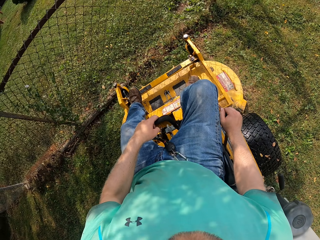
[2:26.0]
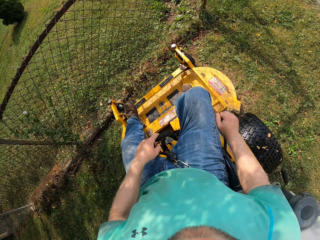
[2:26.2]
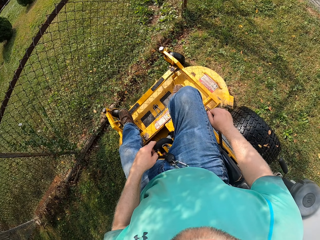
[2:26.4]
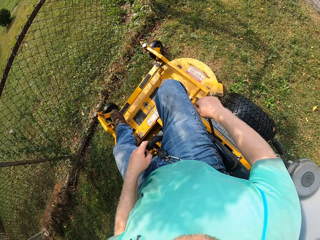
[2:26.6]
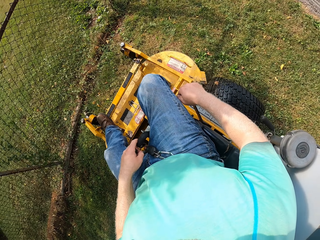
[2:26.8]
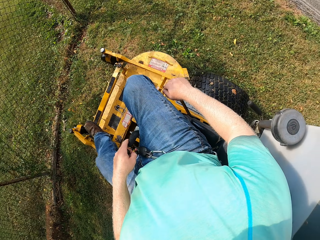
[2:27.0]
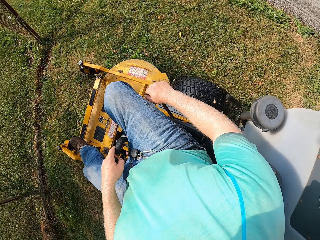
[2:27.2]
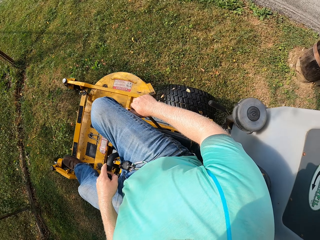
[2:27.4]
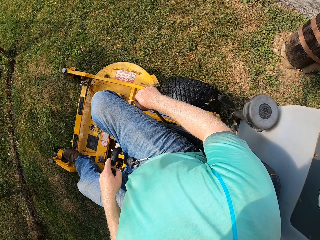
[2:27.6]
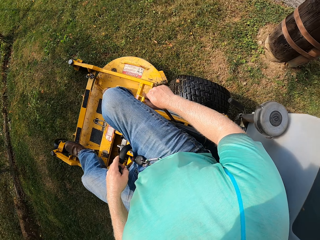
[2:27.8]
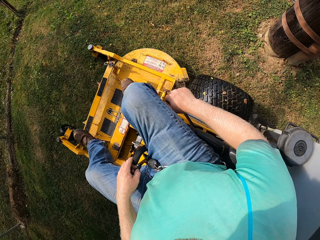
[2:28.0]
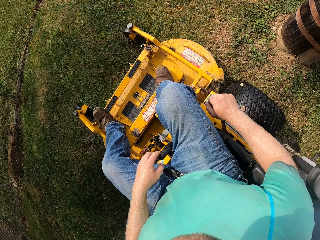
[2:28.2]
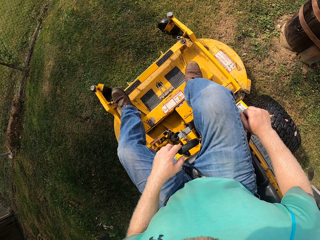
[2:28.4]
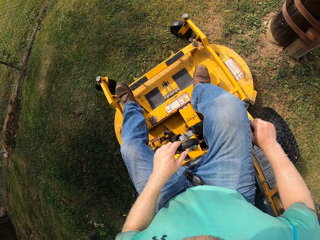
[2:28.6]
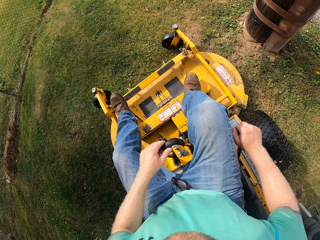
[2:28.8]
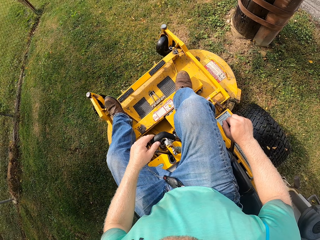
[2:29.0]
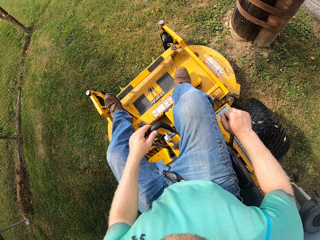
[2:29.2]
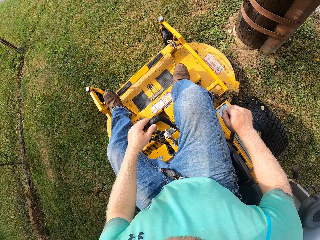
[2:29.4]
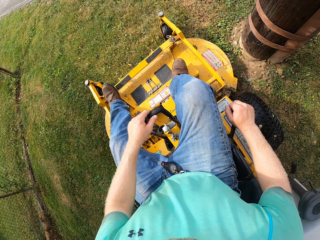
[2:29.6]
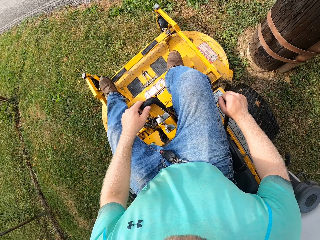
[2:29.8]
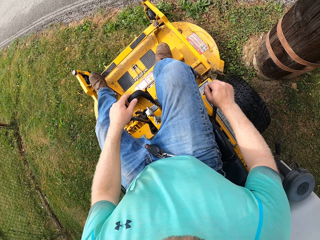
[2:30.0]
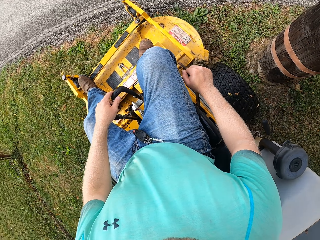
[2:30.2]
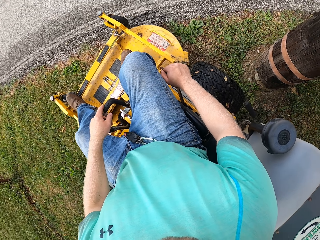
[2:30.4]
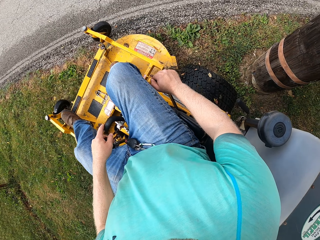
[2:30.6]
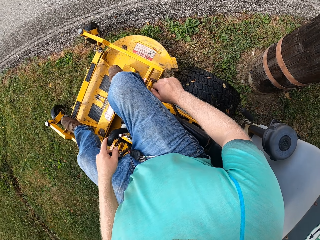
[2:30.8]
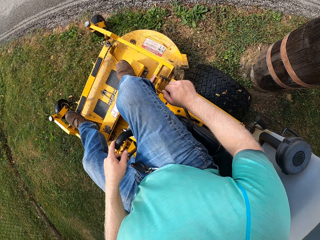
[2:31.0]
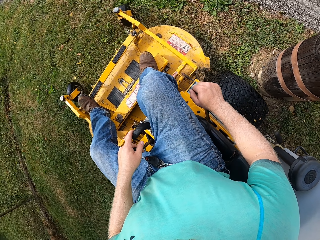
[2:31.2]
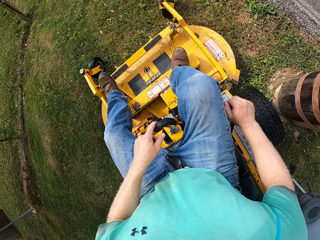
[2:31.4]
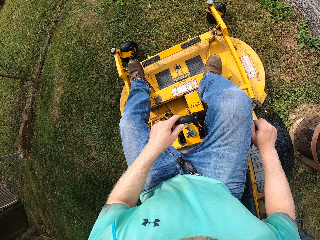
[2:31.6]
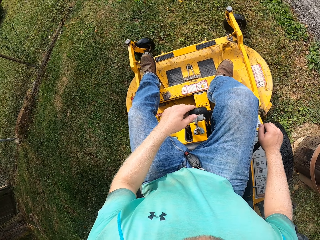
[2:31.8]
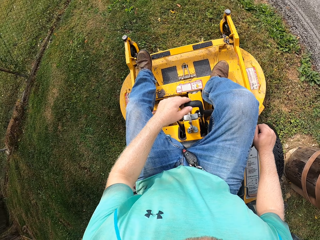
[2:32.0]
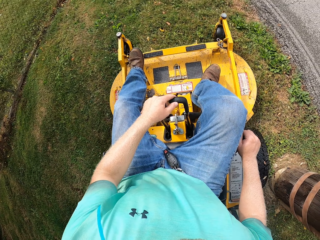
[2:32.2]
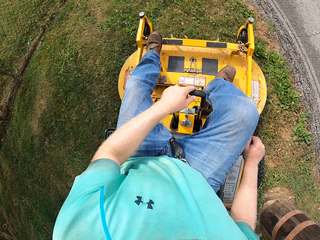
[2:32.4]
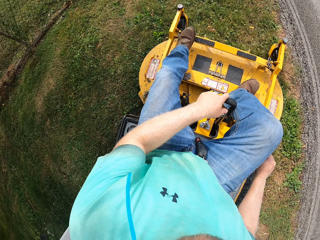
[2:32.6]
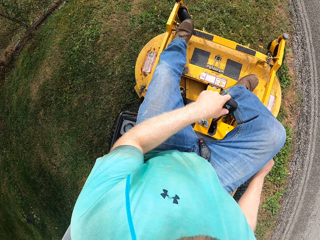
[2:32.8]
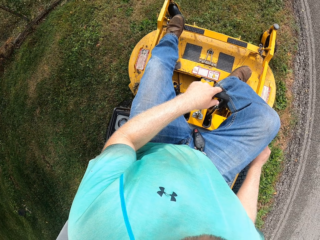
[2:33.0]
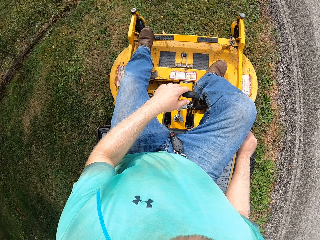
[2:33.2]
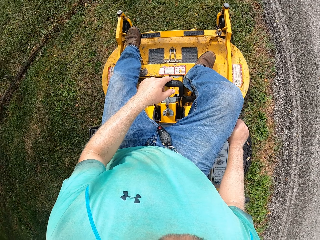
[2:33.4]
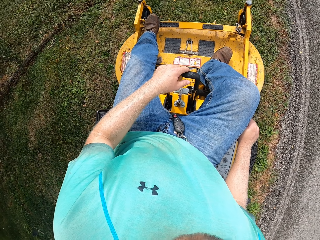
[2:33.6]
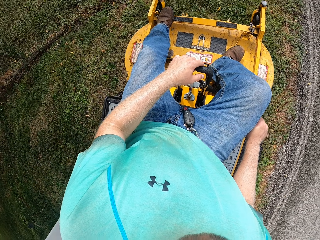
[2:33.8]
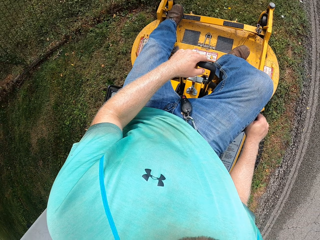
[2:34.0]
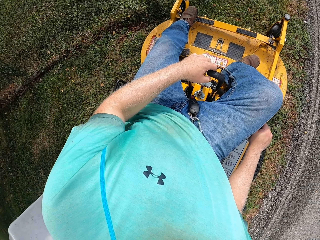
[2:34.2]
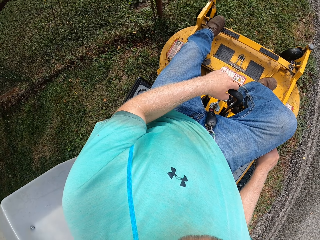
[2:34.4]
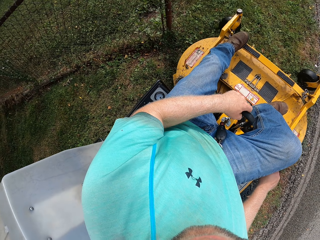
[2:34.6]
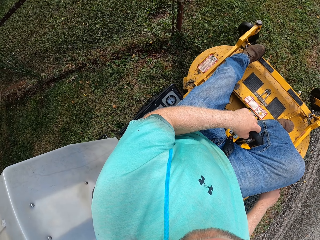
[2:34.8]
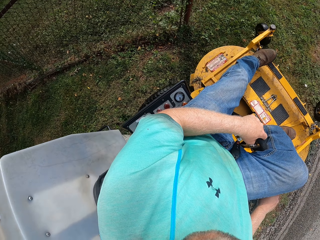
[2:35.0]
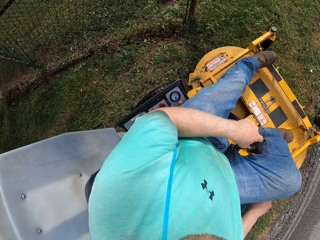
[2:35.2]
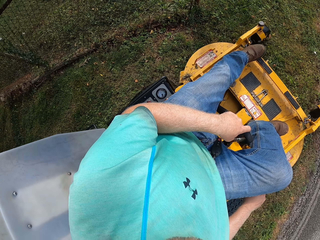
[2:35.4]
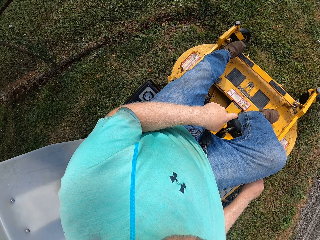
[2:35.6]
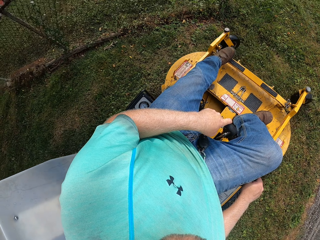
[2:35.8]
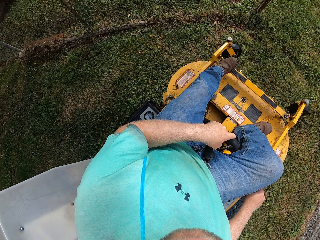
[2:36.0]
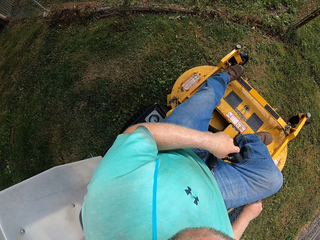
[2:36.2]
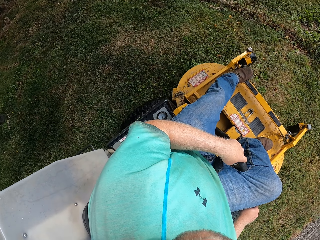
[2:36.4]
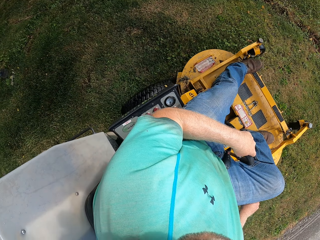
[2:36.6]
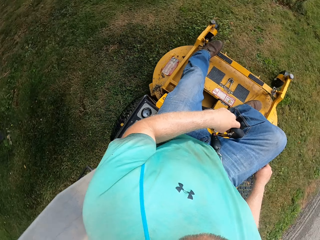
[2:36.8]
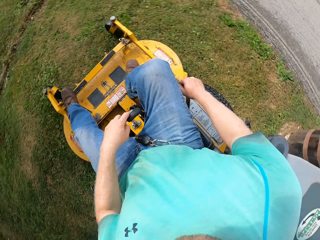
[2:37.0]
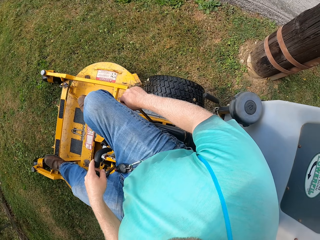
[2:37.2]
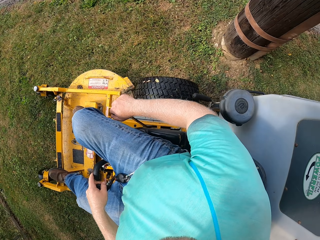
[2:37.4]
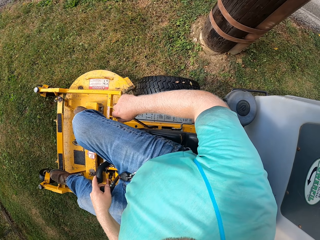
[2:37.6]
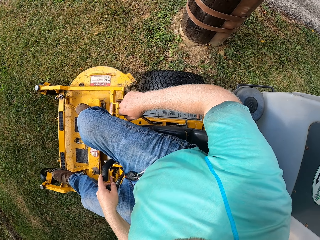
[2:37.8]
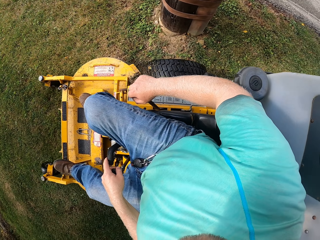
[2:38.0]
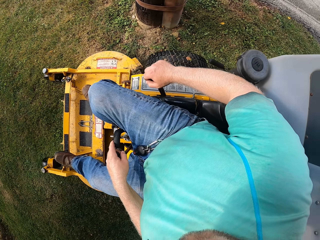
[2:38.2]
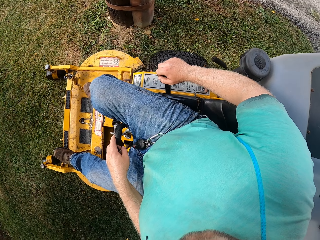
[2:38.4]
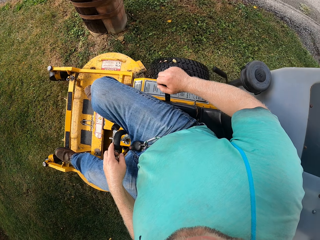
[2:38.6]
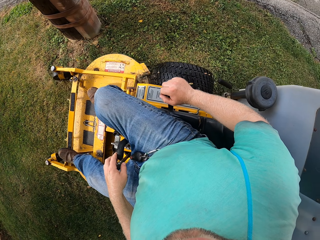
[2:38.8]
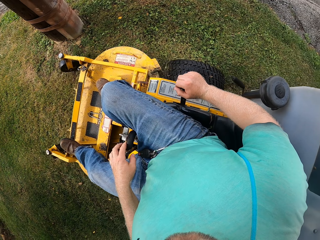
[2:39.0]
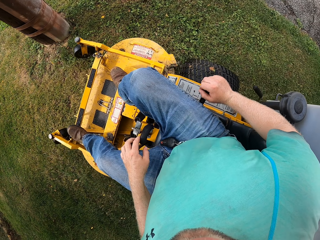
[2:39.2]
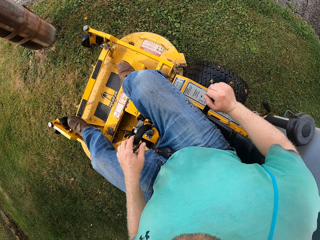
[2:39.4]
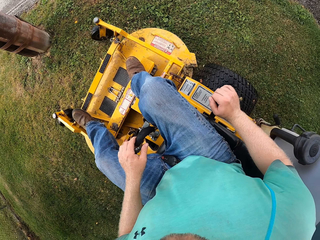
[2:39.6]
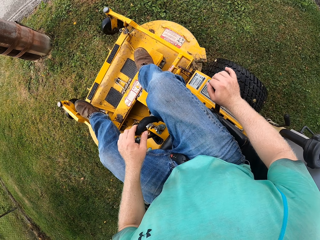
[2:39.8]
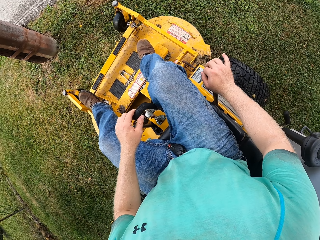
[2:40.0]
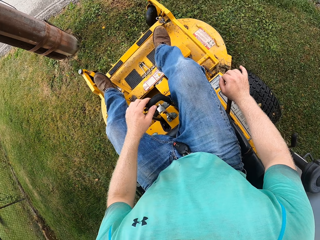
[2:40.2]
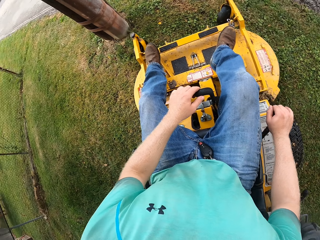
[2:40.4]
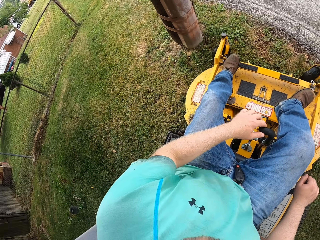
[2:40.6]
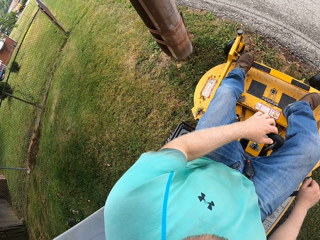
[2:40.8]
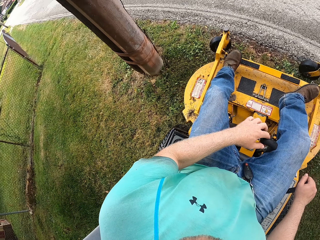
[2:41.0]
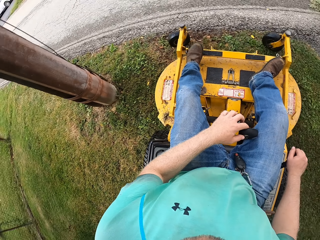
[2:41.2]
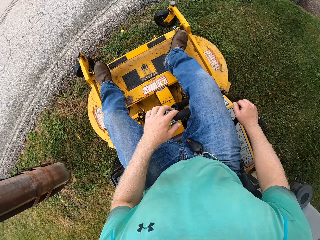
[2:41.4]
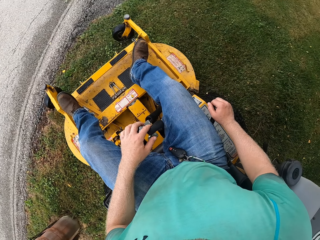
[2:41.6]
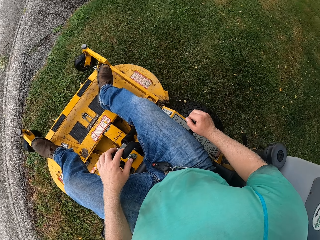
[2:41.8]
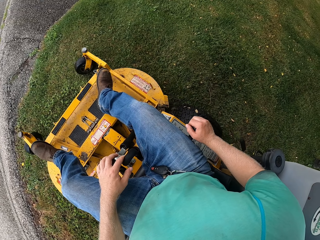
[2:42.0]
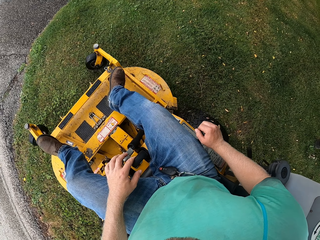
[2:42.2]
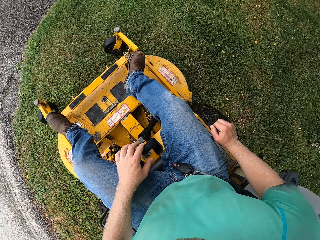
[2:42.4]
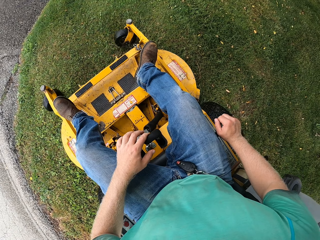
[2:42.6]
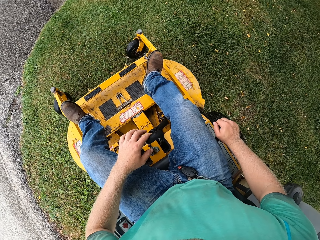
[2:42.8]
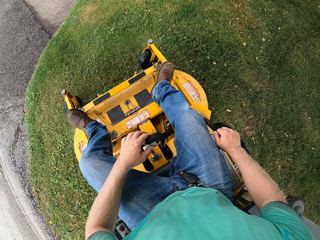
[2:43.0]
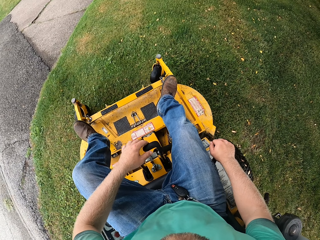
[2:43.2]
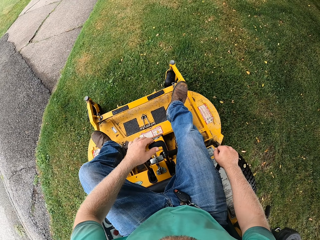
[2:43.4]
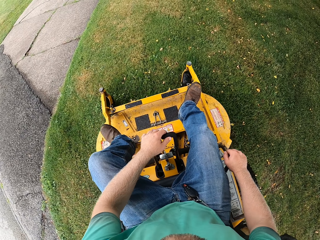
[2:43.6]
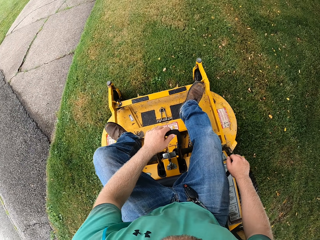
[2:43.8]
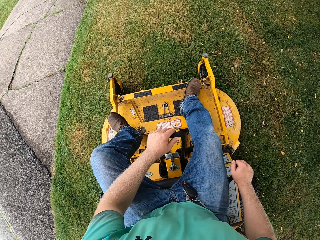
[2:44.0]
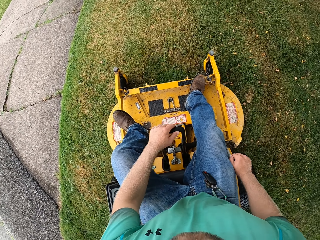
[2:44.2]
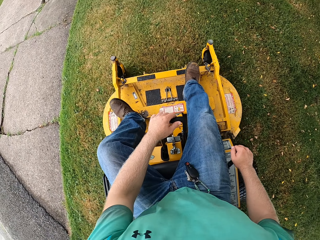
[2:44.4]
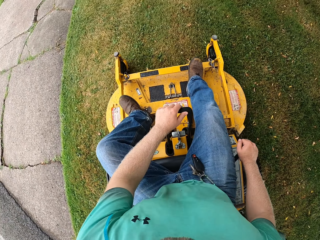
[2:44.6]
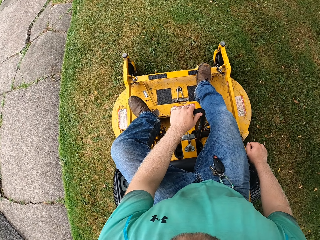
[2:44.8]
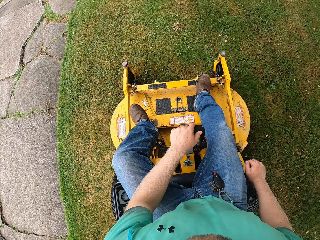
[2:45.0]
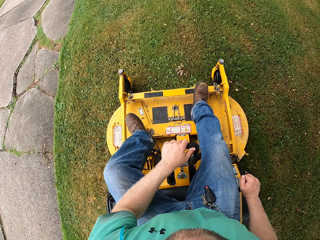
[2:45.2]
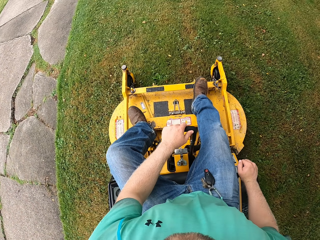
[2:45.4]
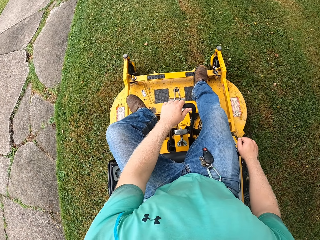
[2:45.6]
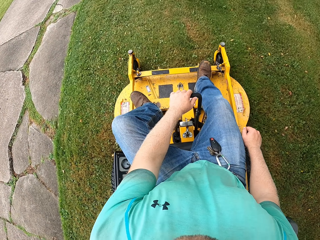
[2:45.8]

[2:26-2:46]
The camera wearer reverses the small tractor. They drive the small tractor. They reverse the small tractor. They drive the small tractor. They reverse the small tractor. They drive the small tractor.
